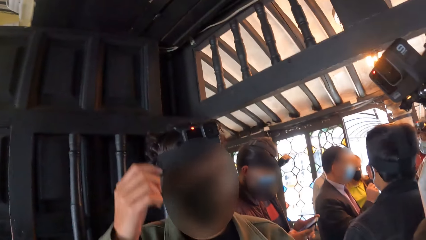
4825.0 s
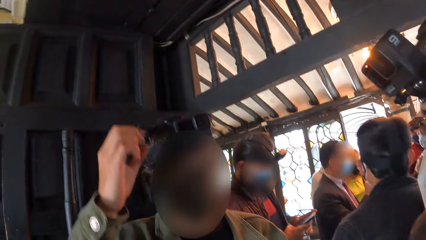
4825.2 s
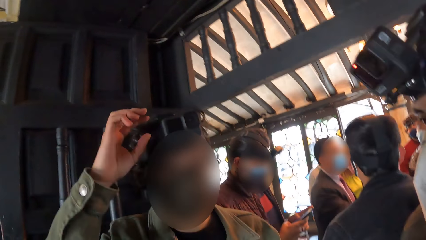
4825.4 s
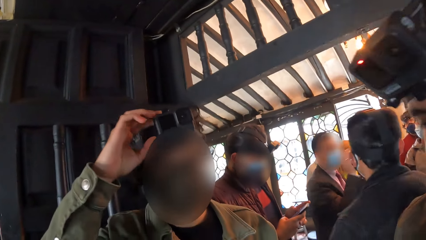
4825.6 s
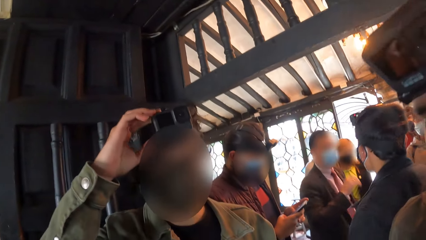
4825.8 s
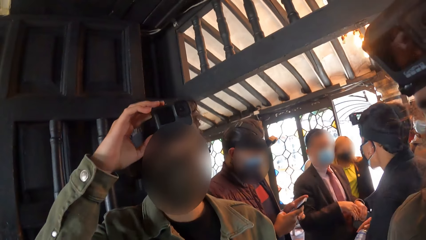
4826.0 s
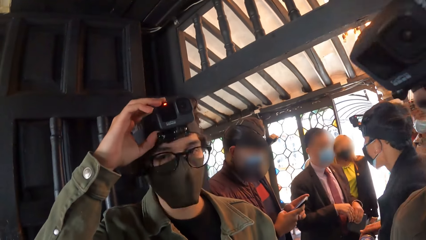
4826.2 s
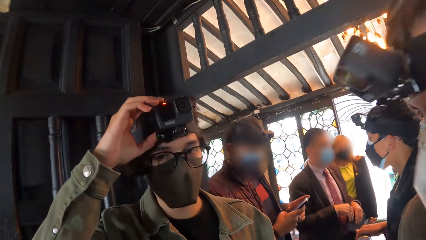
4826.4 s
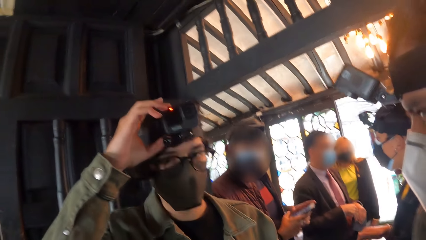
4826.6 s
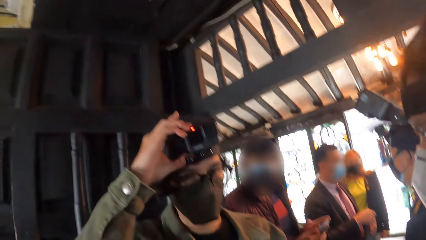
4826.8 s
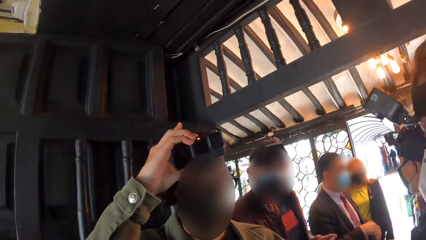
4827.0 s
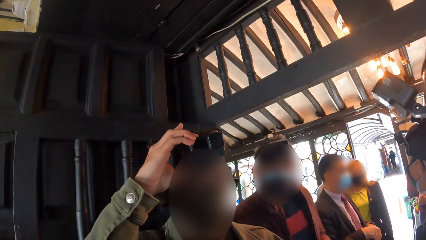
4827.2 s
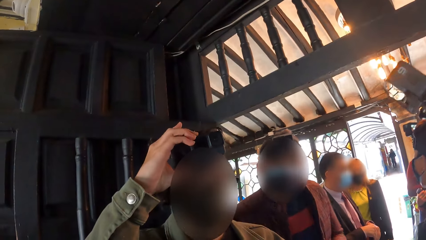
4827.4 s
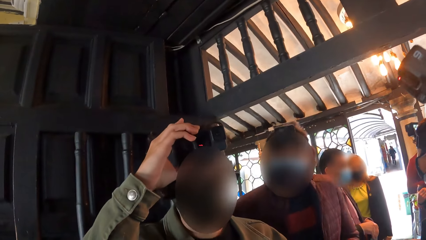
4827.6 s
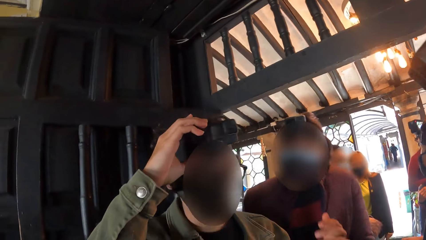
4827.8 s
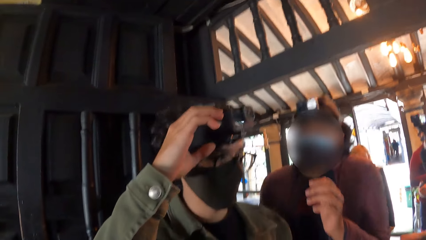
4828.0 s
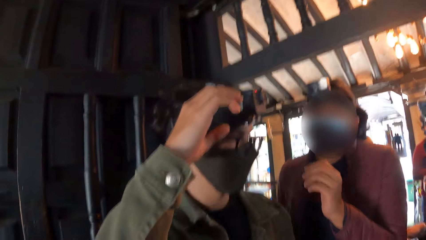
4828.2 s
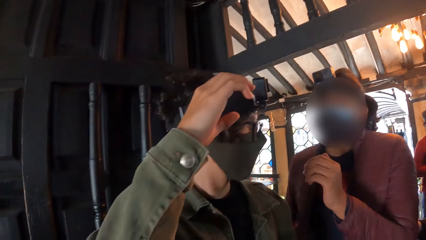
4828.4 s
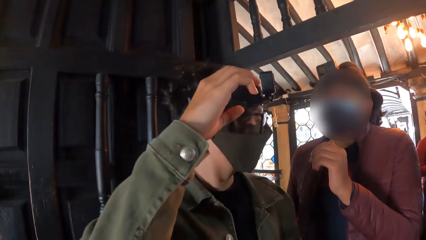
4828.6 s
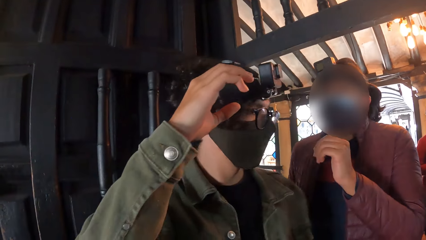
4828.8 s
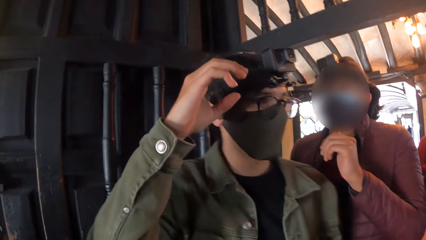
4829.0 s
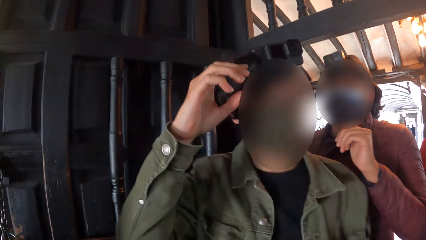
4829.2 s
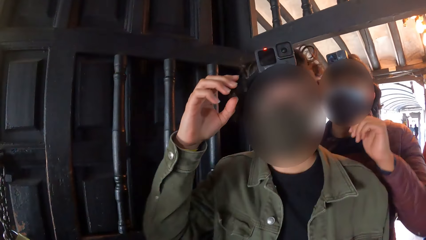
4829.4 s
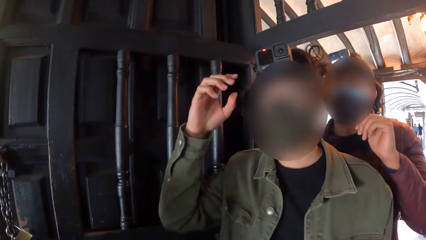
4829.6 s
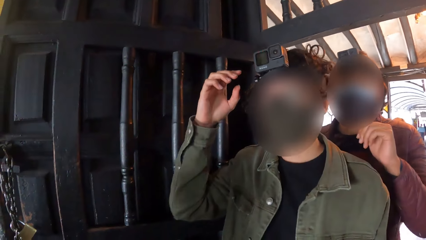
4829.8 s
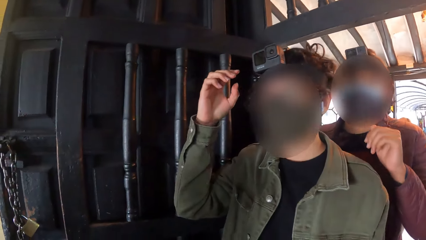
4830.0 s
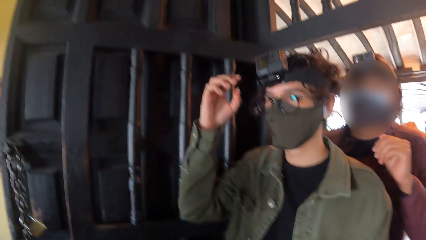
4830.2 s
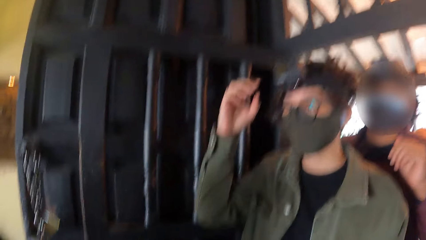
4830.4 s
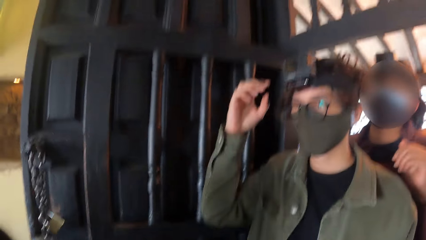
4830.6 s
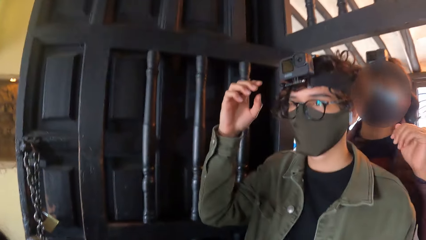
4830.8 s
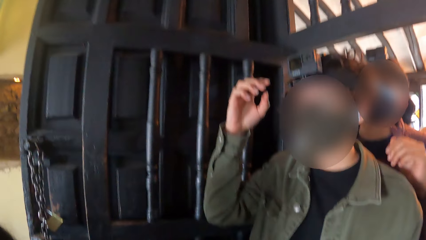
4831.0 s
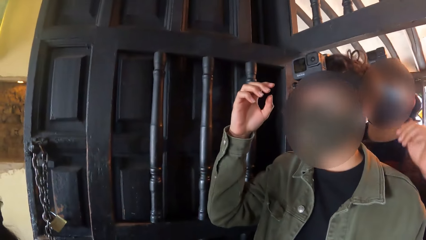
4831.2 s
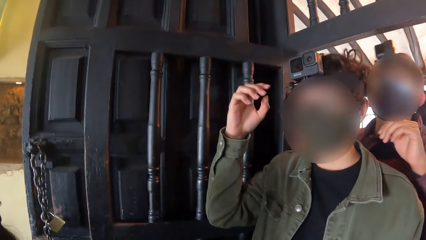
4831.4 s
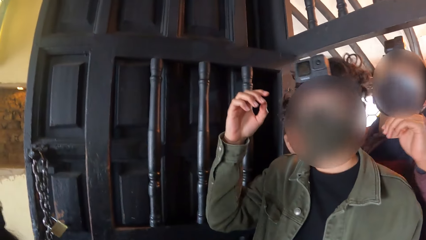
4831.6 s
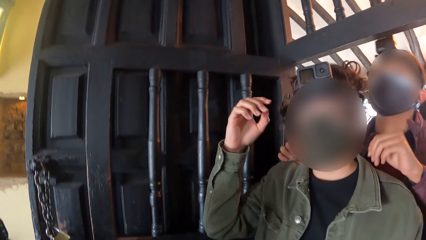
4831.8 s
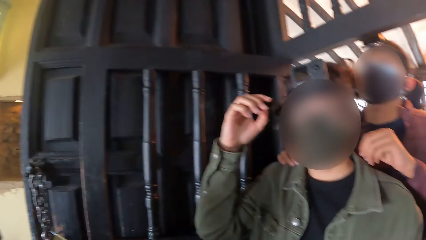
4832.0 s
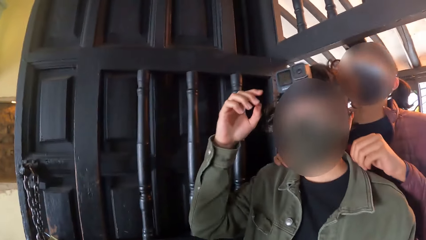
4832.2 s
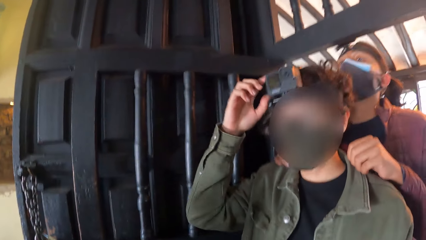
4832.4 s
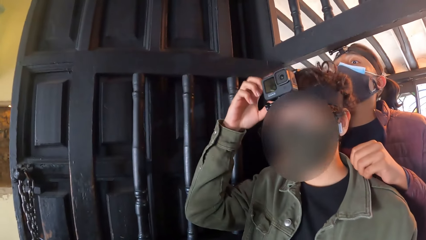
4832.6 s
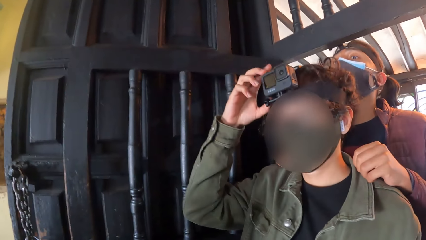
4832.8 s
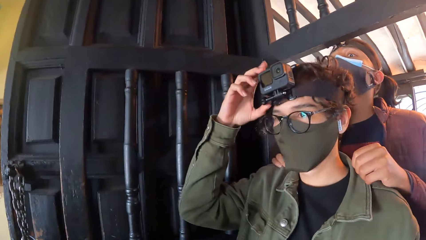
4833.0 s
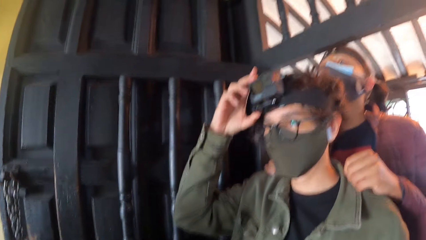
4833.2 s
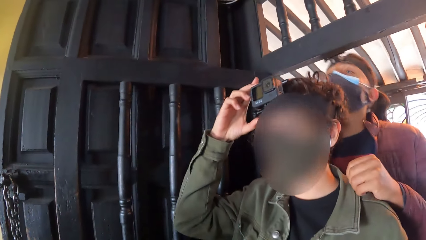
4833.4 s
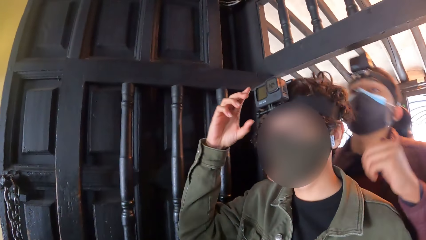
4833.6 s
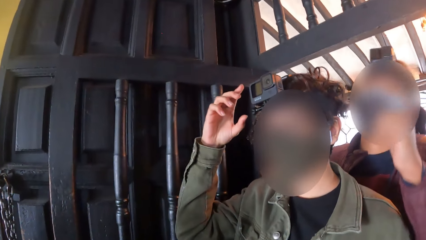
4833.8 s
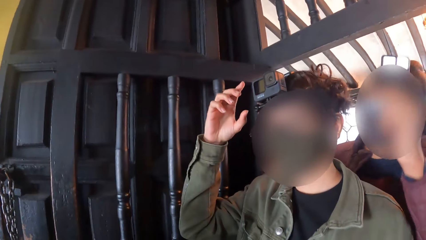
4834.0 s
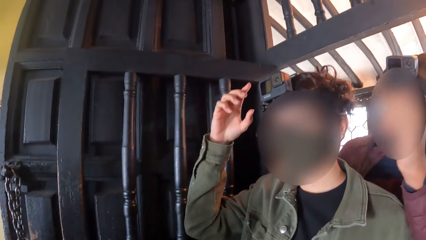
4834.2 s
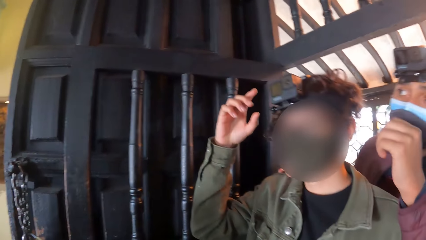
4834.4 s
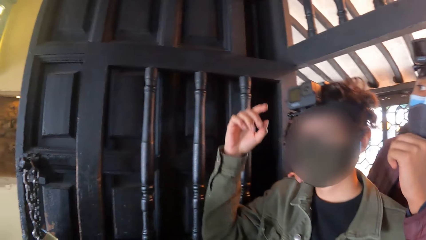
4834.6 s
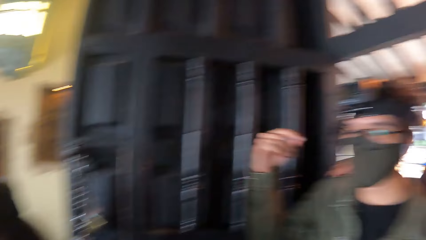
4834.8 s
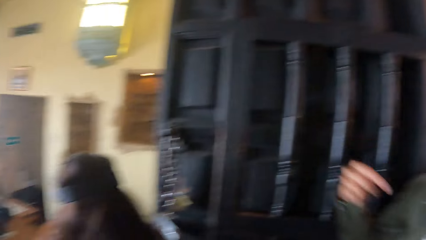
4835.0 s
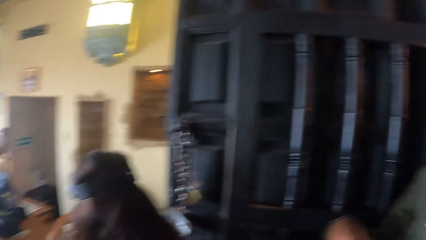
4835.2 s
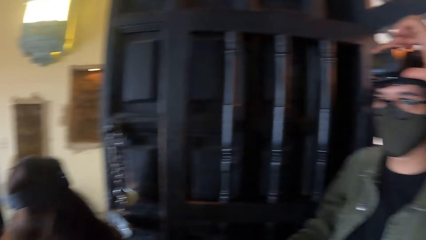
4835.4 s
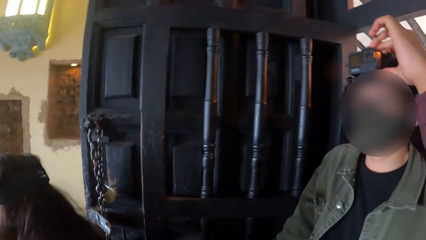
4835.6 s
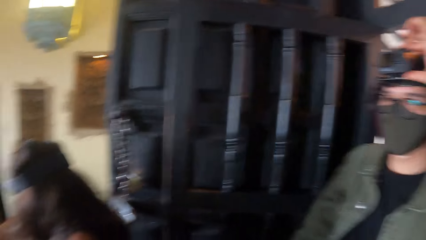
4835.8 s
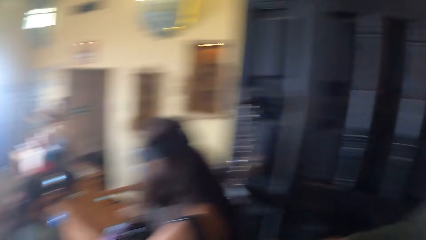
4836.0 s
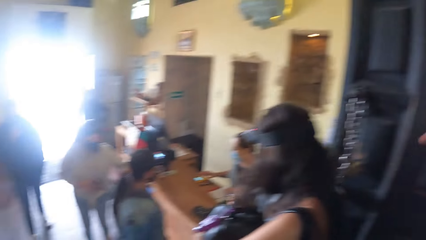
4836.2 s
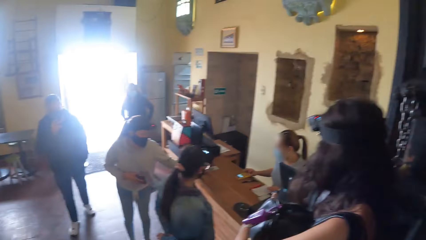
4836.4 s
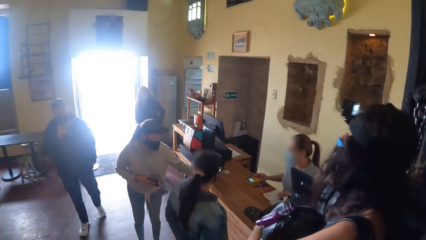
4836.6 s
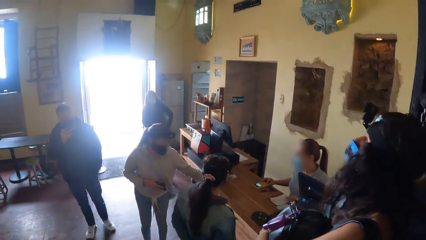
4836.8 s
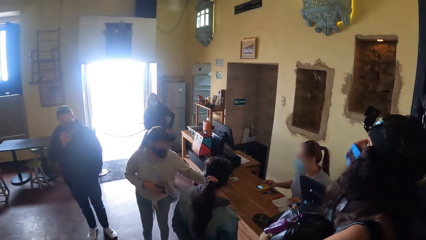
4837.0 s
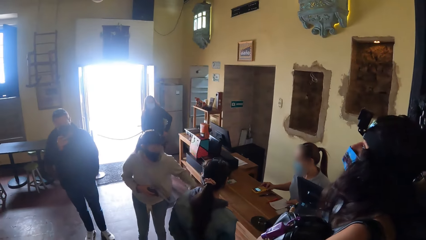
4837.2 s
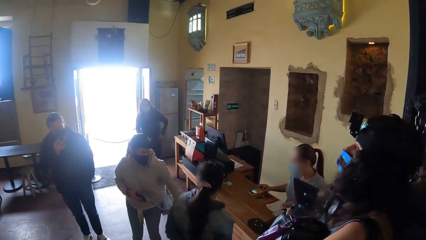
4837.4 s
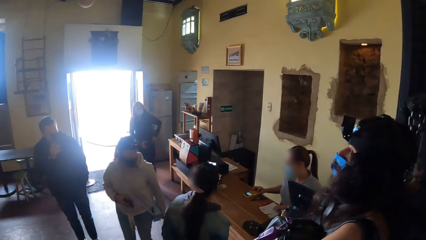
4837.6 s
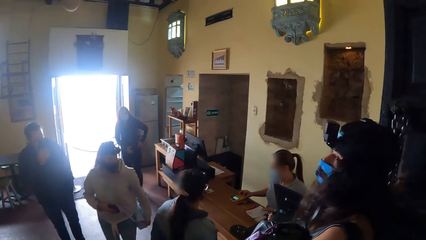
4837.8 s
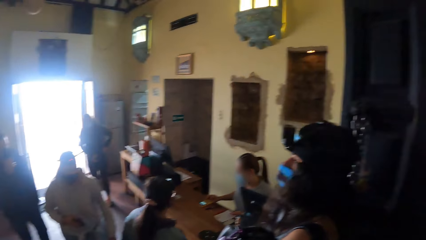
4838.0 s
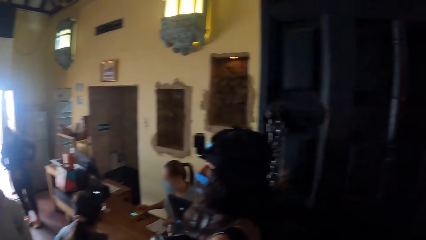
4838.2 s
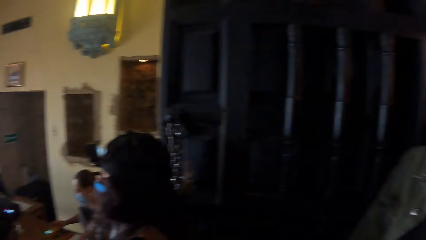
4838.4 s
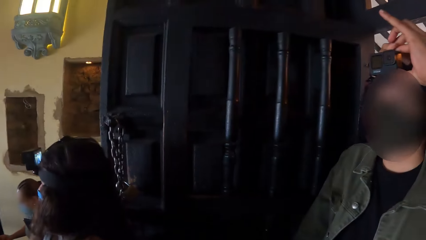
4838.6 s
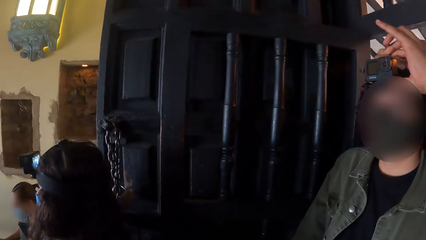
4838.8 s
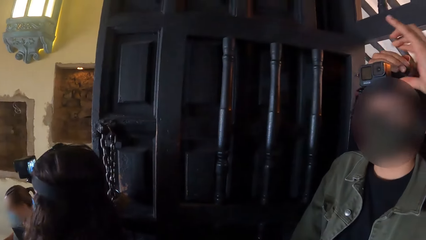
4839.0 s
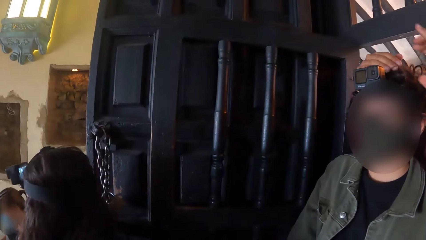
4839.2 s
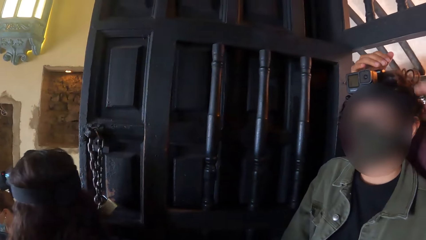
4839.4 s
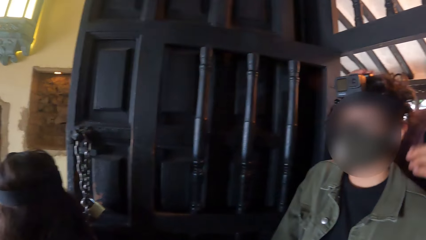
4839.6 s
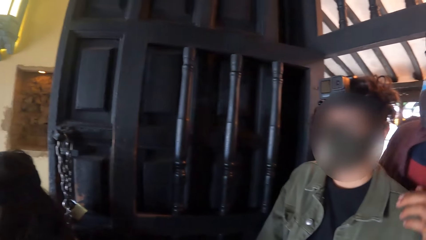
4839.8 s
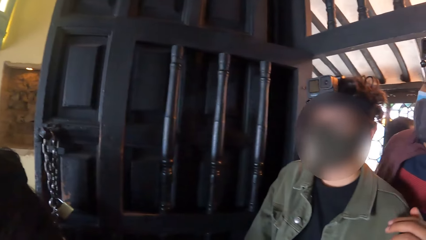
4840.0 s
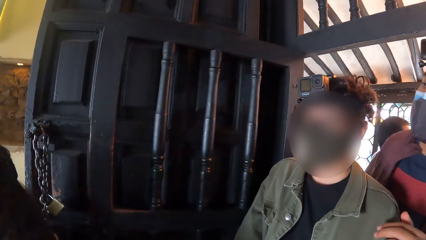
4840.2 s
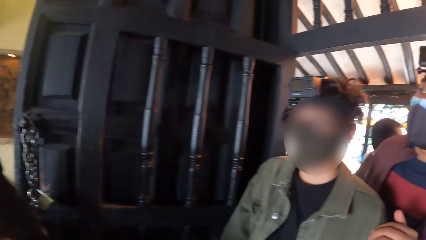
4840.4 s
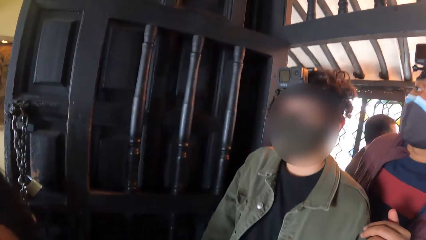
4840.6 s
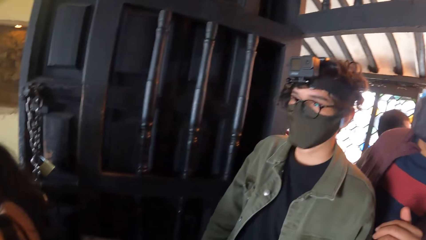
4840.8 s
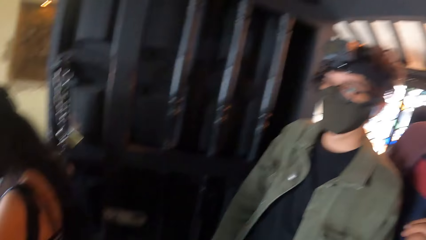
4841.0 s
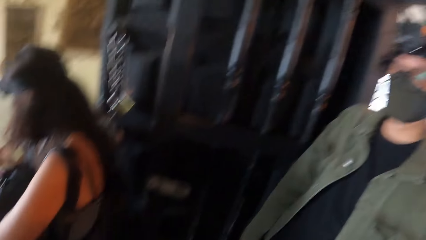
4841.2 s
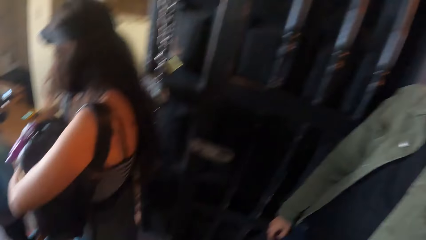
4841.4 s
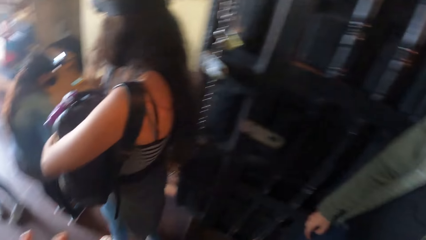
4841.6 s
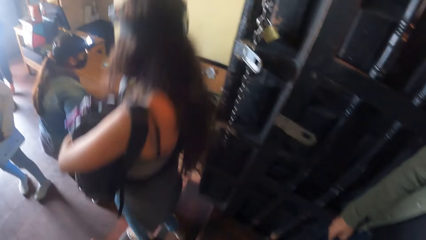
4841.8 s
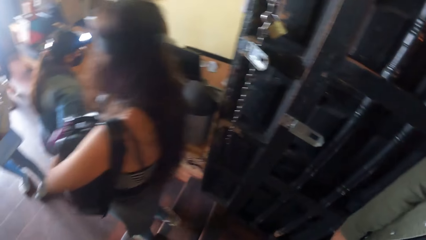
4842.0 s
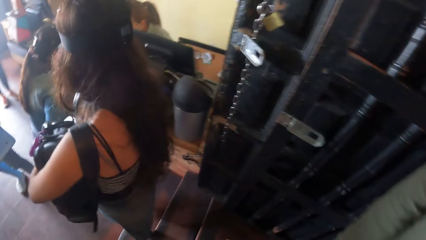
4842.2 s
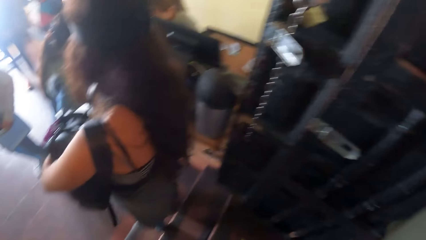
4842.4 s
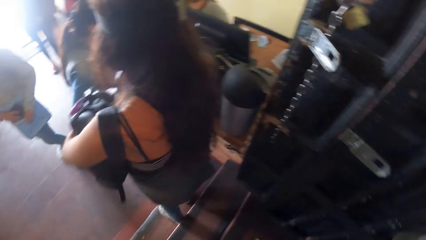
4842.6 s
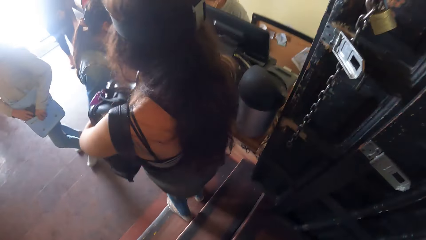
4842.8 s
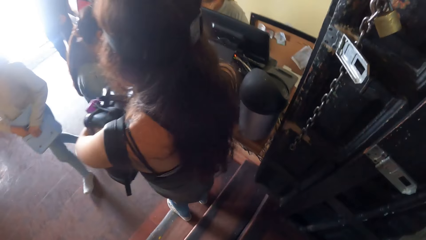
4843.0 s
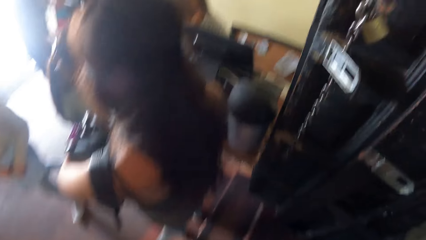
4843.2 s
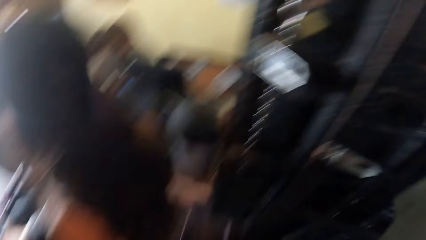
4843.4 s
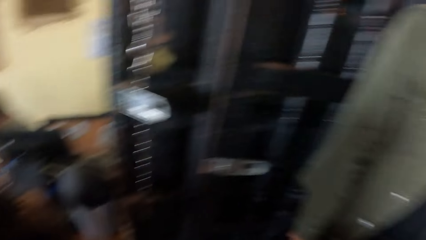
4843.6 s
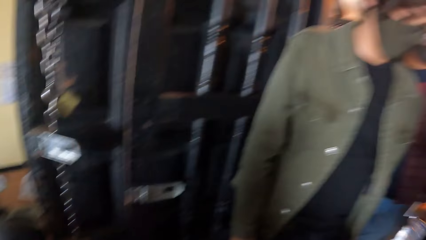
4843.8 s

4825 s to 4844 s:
The man adjusts the camera on his head with his right hand. Another man places his right hand on the right shoulder of the first man. The other man places his left hand on the left shoulder of the first man. The first man adjusts the camera on his head with his right hand. The camera wearer looks around the building.
